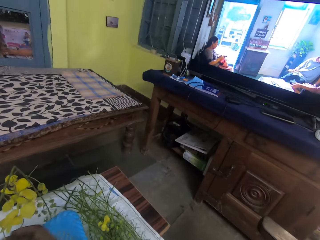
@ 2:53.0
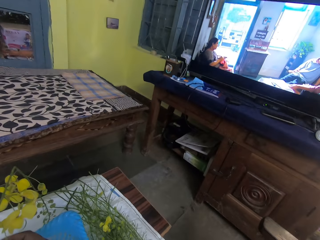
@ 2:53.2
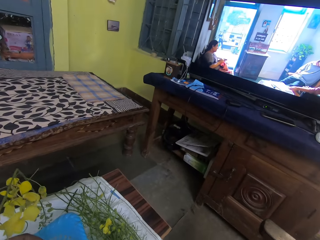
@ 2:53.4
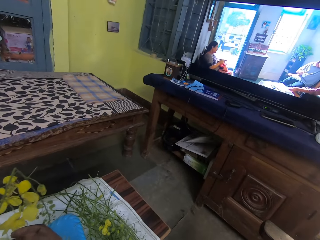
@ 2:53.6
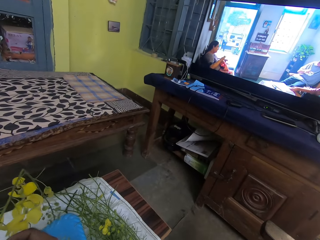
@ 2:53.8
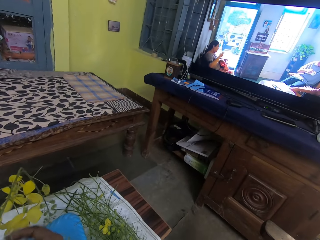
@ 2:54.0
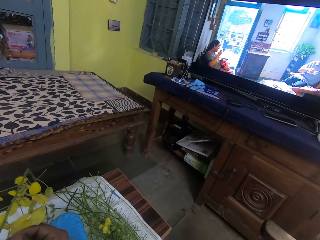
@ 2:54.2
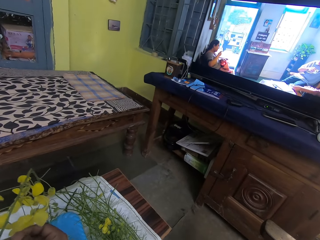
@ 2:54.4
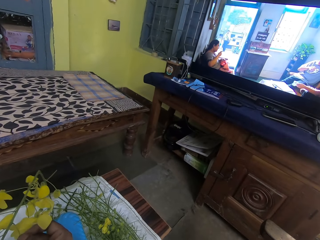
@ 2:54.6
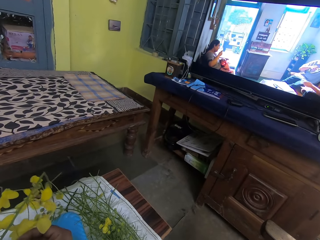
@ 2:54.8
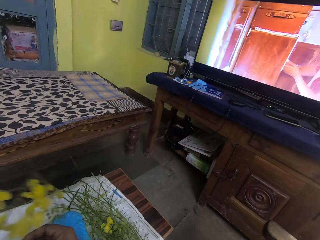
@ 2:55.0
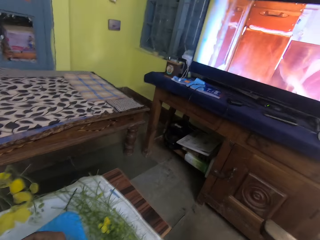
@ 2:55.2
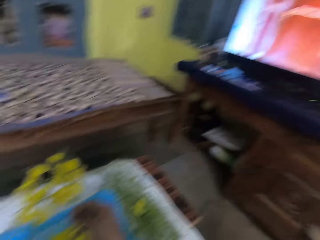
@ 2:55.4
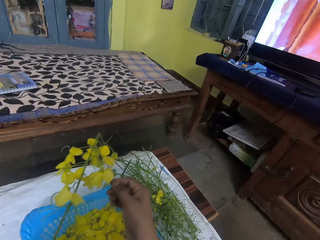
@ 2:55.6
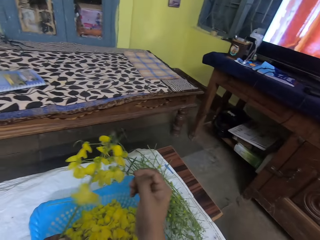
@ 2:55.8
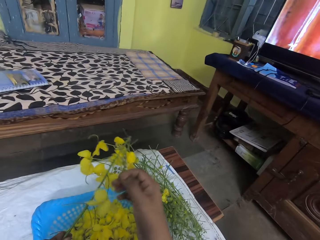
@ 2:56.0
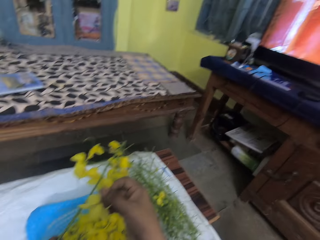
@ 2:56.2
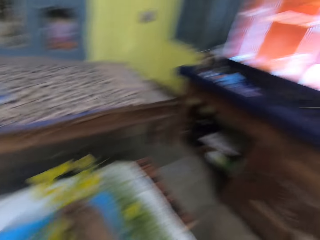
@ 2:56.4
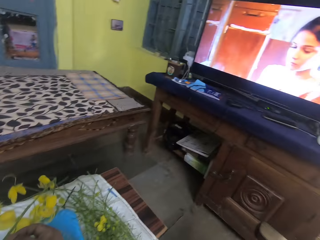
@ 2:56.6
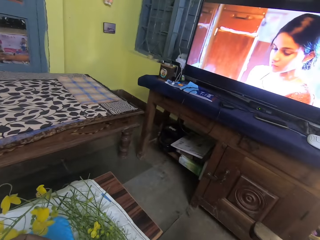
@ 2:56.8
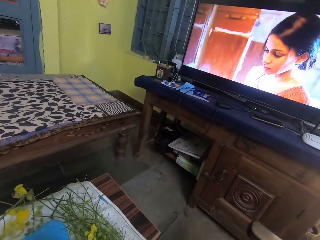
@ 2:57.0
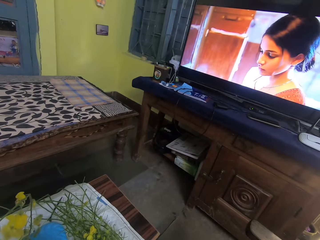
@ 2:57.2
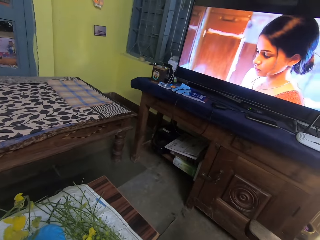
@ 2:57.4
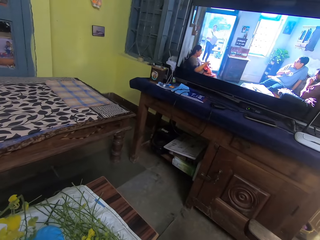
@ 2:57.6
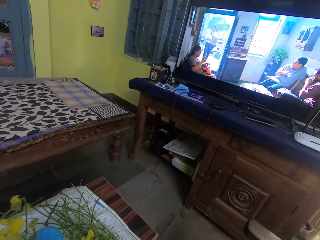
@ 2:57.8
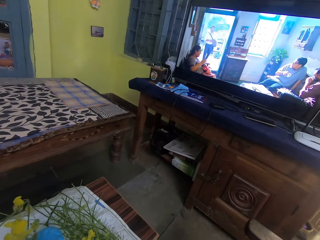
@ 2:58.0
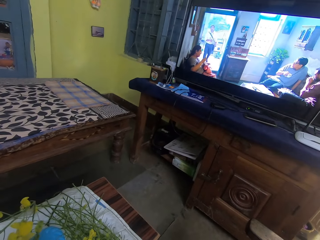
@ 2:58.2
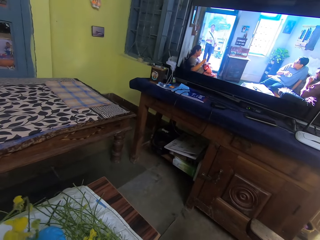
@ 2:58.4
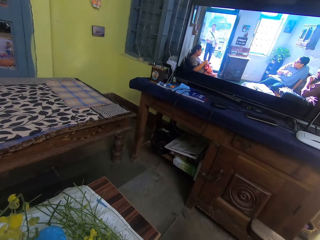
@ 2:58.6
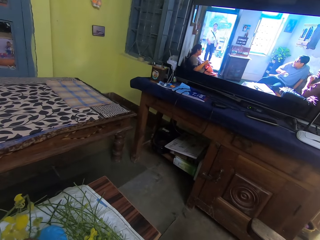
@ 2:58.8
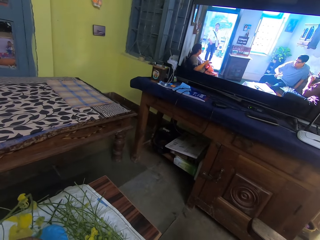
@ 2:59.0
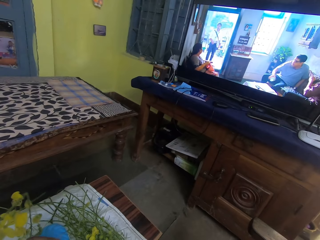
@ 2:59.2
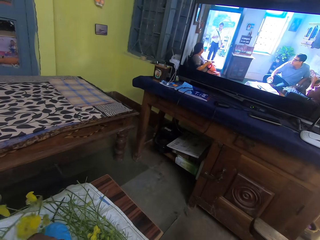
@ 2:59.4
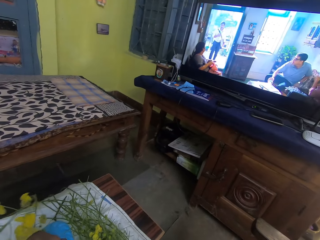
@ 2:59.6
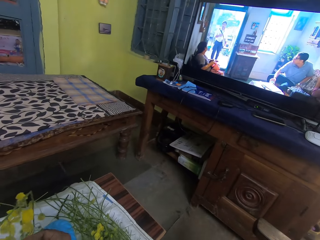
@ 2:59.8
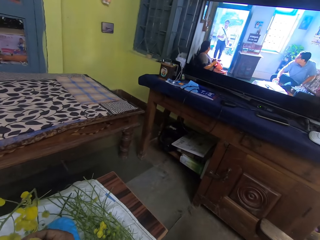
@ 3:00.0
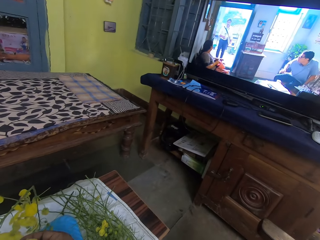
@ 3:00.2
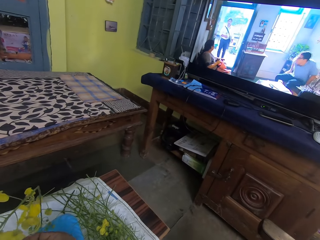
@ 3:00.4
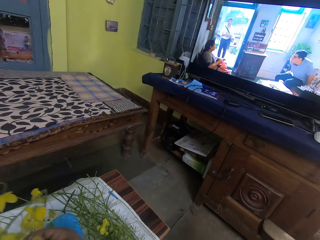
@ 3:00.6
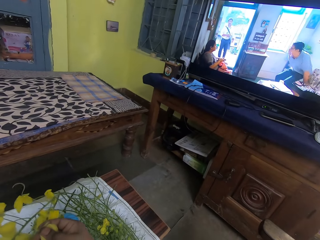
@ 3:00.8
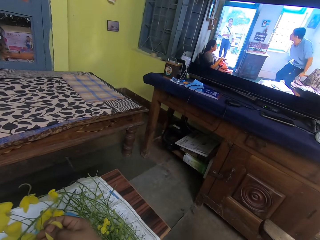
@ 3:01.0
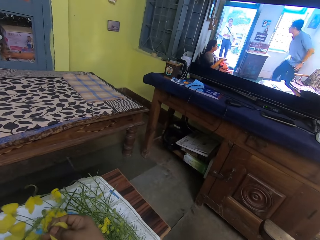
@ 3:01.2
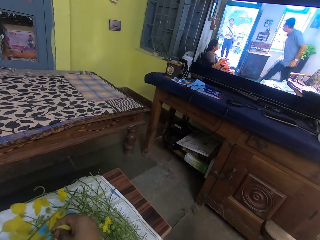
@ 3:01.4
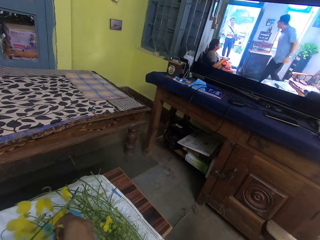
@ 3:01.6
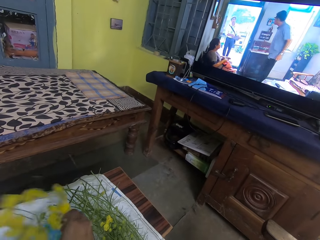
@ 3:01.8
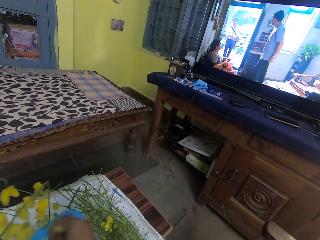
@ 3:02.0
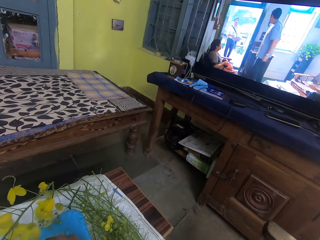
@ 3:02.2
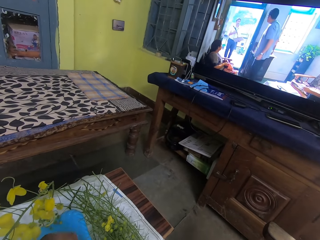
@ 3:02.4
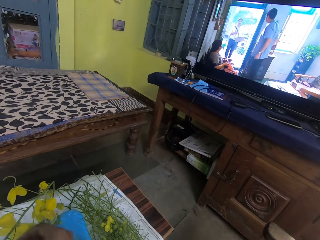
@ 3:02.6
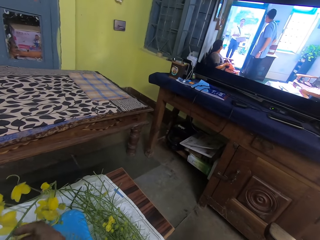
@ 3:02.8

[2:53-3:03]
The camera wearer prunes the flowers. They look at the television.

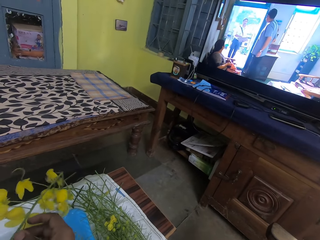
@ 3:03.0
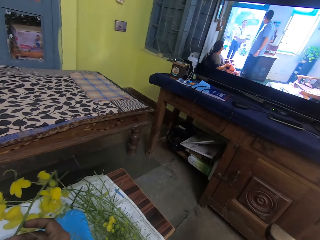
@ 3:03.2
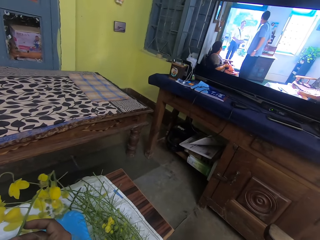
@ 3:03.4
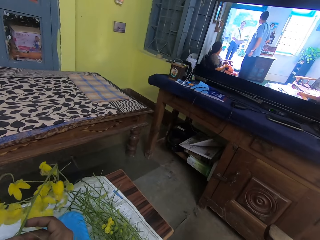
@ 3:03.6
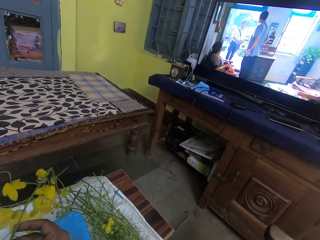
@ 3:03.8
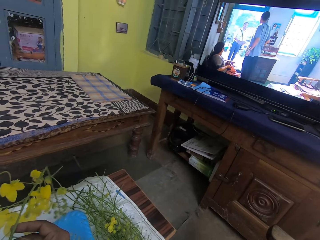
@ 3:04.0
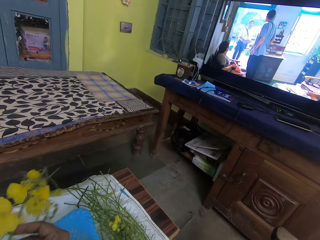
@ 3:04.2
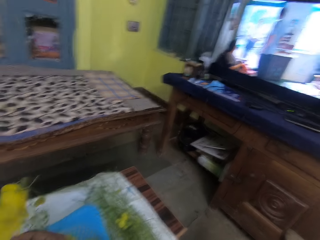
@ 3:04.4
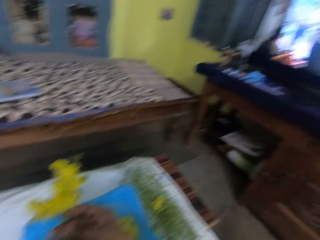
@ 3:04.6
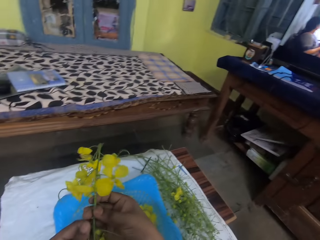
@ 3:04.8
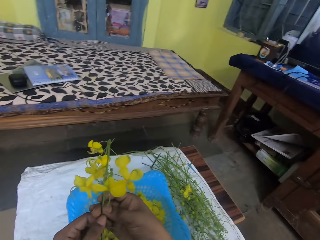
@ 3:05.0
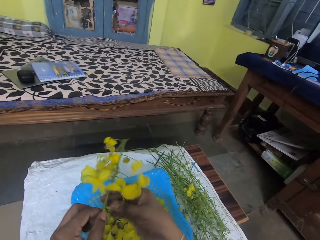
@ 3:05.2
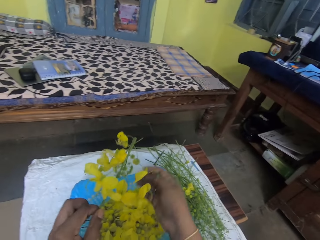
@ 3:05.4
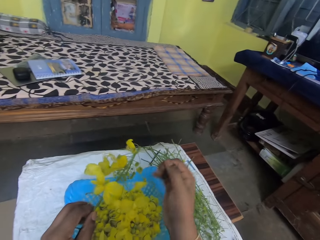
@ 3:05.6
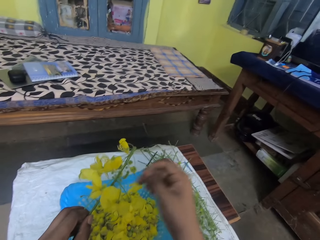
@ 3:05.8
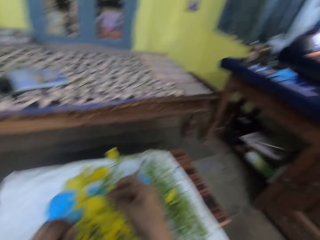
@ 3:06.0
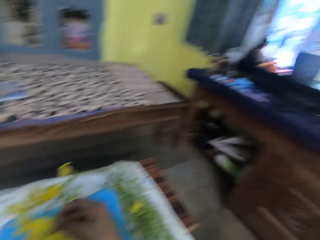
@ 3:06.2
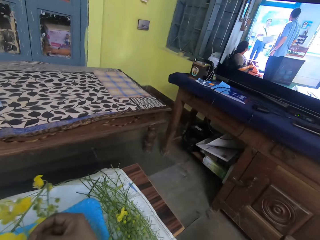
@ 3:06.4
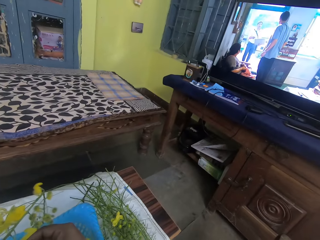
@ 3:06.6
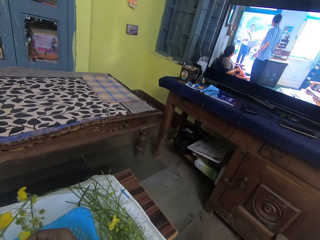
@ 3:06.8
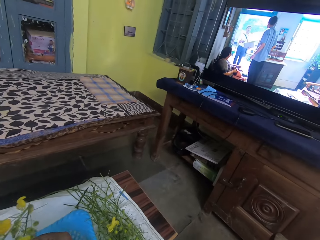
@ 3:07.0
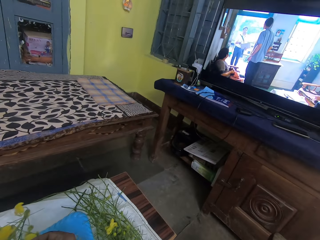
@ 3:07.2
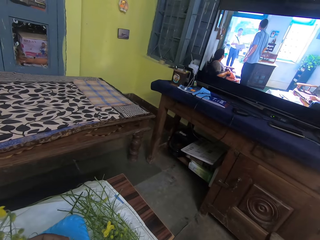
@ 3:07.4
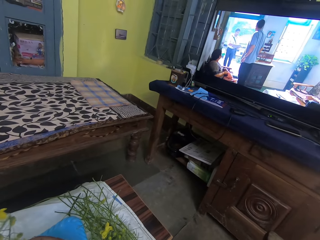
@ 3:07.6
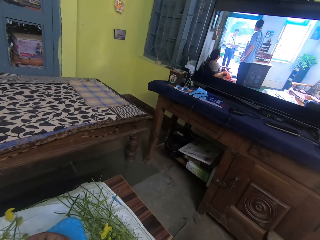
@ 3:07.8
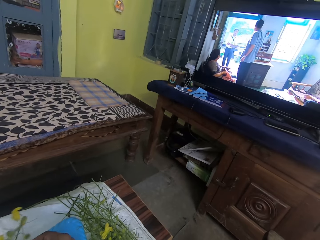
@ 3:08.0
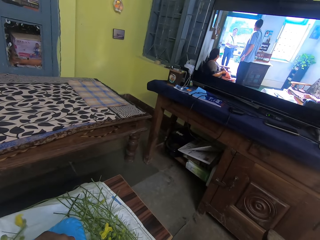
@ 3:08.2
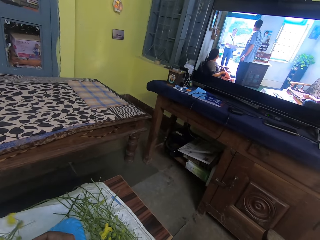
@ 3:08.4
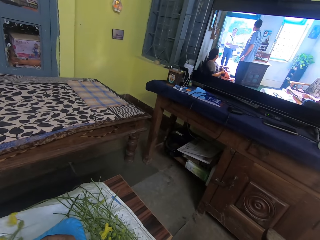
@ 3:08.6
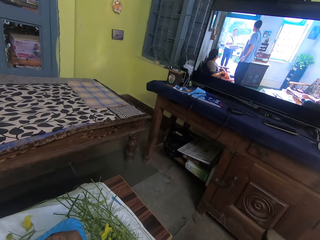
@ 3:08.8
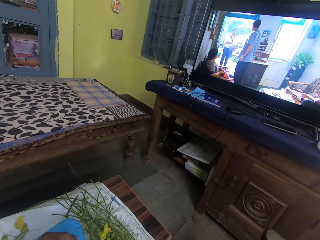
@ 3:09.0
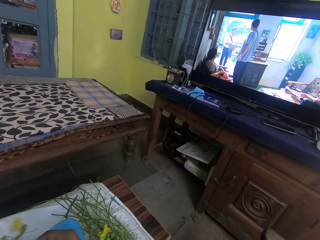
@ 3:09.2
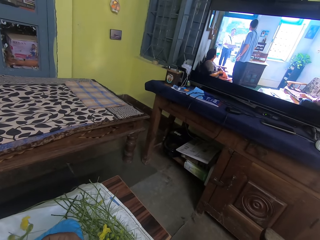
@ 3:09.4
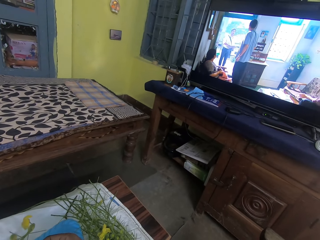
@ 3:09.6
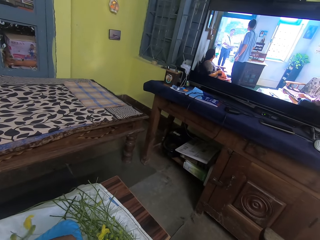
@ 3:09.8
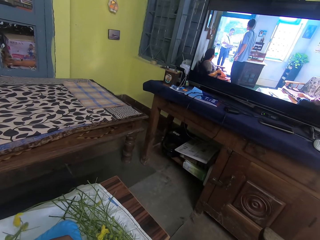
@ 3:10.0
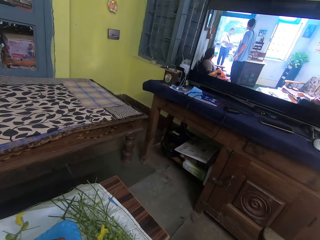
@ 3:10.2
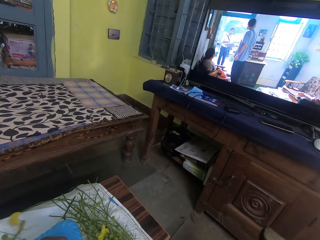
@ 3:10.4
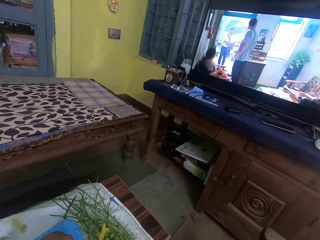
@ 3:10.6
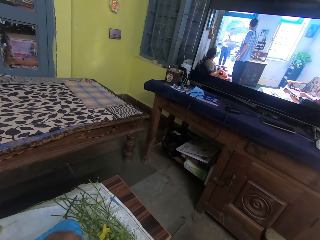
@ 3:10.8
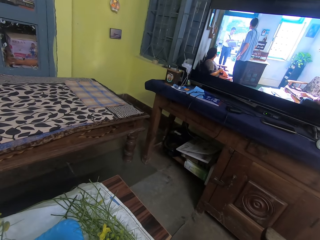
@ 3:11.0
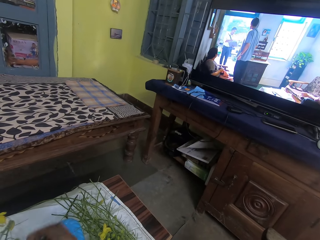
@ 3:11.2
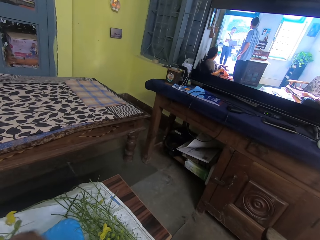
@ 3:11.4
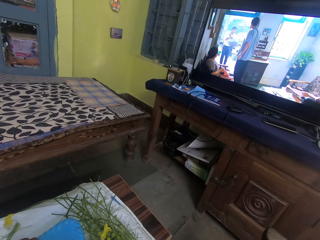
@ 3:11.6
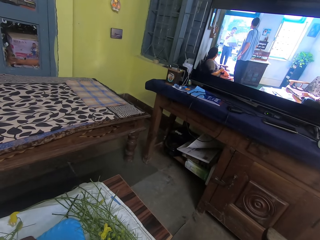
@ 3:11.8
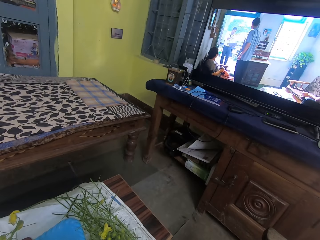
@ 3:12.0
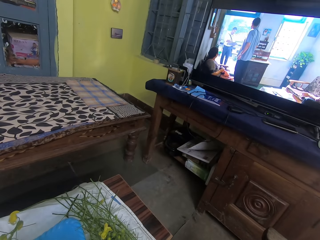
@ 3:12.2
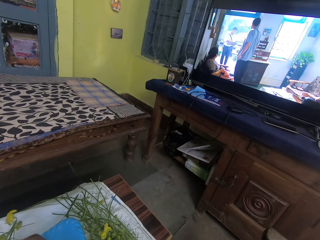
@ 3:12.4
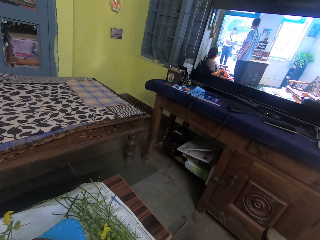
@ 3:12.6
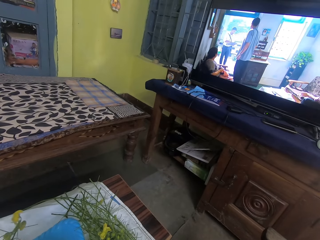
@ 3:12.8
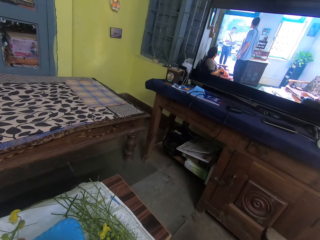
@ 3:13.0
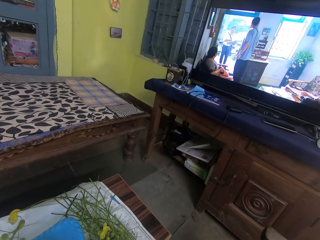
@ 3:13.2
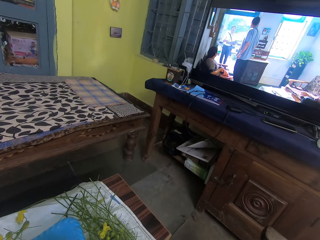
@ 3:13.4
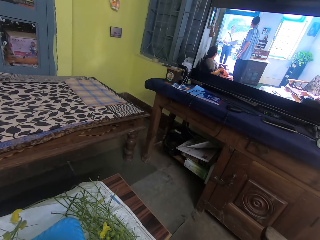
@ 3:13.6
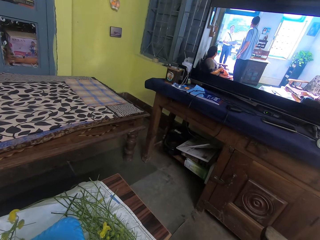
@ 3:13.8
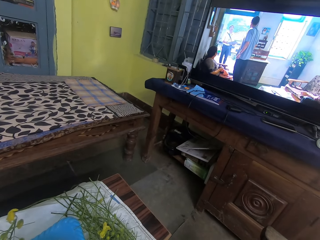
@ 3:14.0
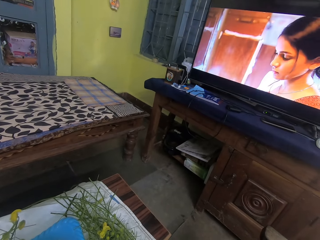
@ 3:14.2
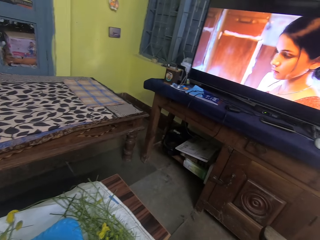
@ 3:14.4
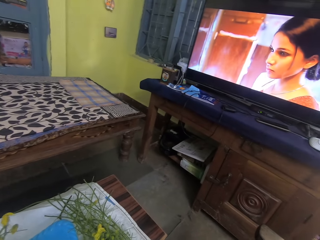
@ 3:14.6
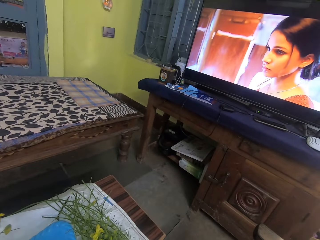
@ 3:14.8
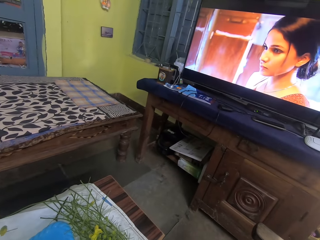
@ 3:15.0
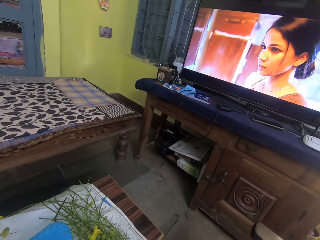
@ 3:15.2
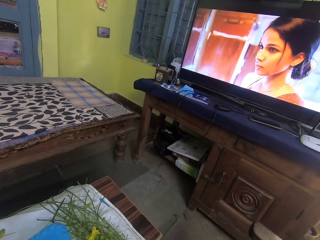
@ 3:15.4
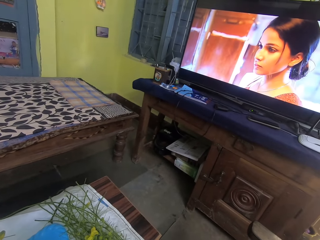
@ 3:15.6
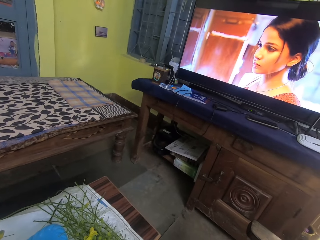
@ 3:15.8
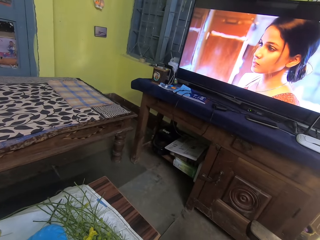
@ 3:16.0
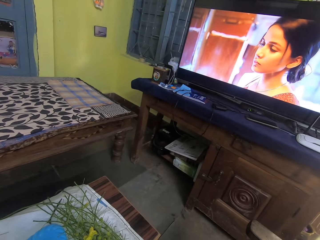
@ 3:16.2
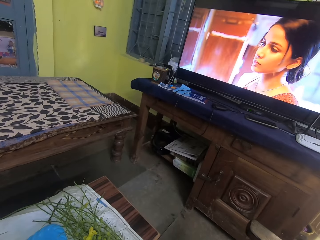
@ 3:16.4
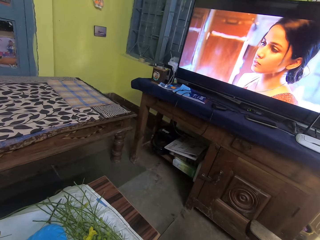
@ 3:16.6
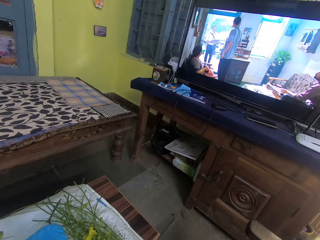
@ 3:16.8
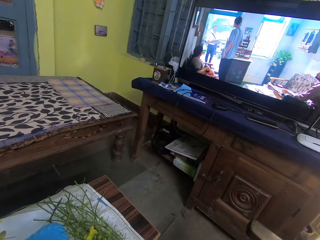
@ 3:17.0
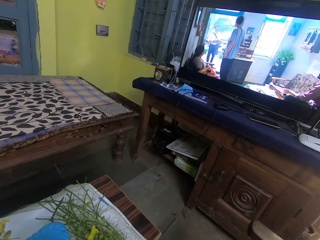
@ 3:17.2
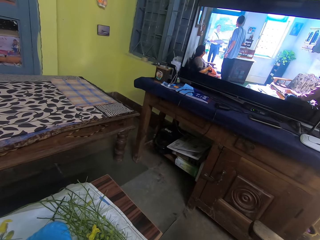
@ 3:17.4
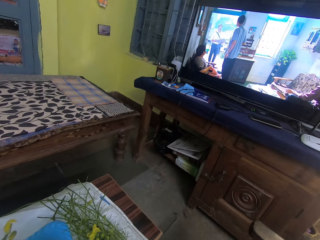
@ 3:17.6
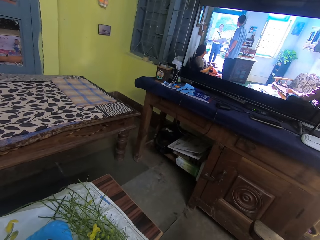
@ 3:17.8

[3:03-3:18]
The camera wearer prunes the flowers. They look at the television.
